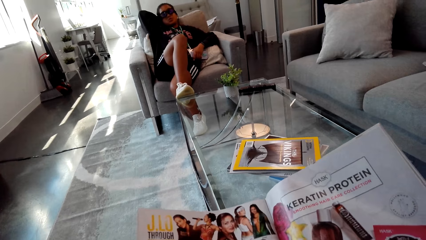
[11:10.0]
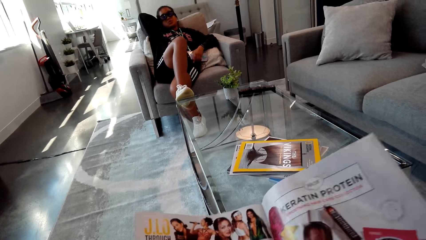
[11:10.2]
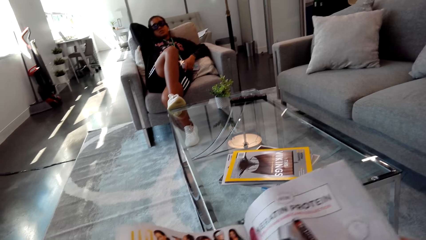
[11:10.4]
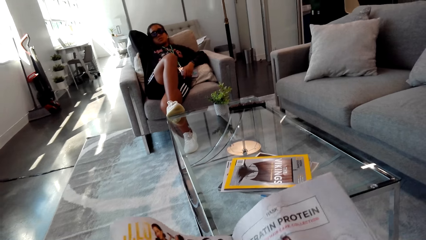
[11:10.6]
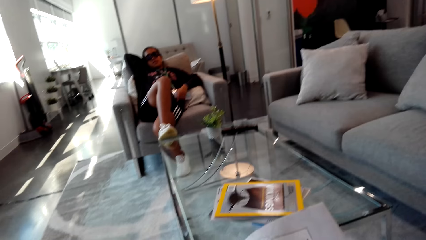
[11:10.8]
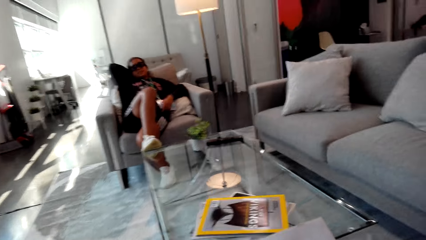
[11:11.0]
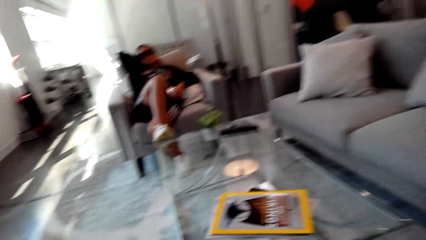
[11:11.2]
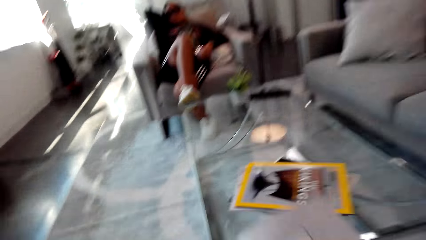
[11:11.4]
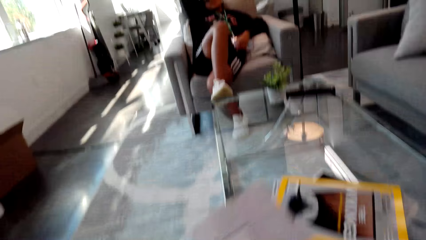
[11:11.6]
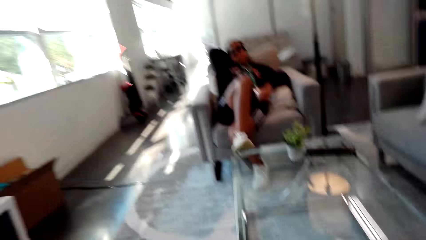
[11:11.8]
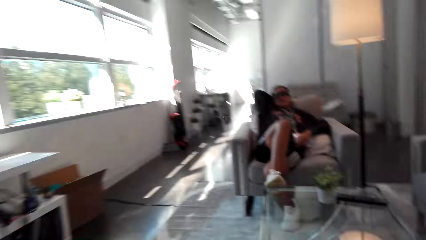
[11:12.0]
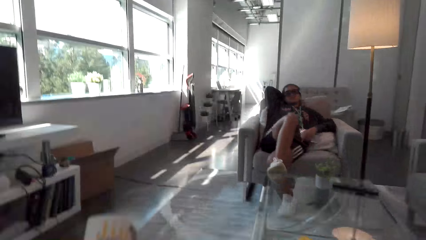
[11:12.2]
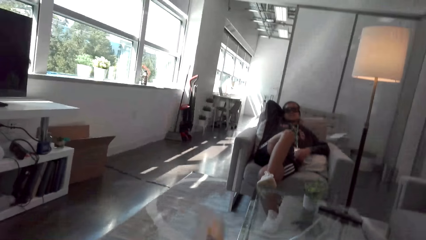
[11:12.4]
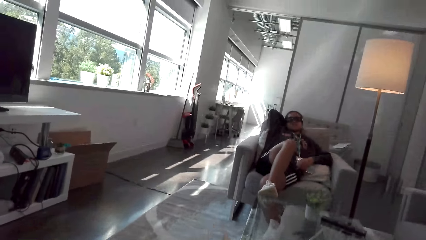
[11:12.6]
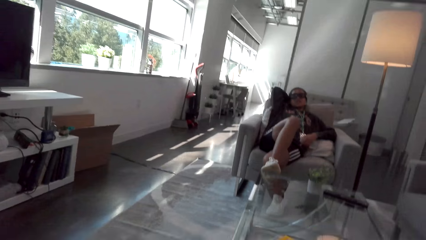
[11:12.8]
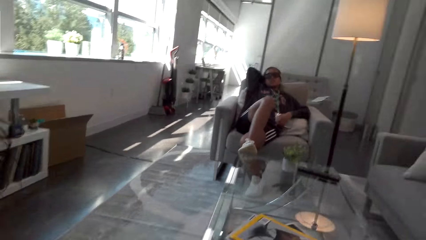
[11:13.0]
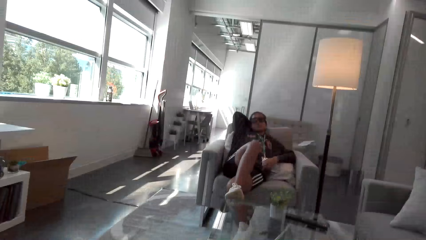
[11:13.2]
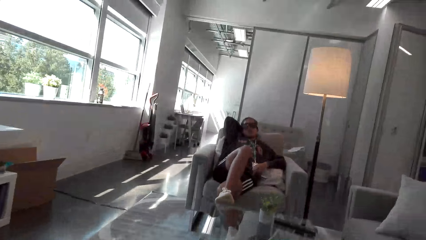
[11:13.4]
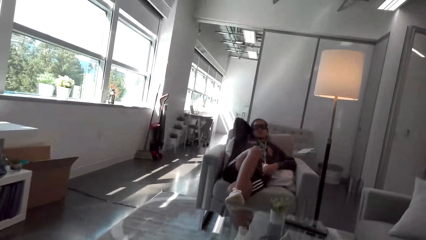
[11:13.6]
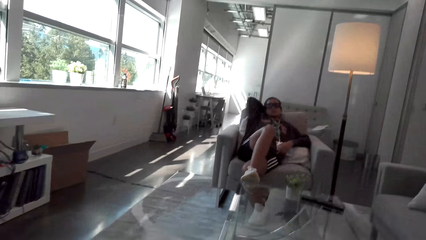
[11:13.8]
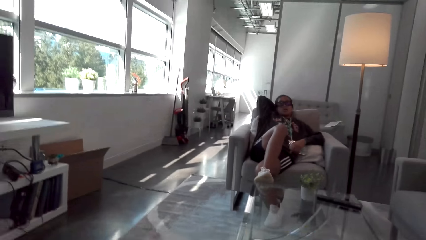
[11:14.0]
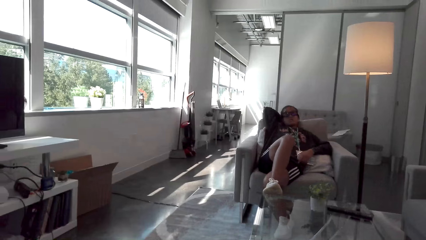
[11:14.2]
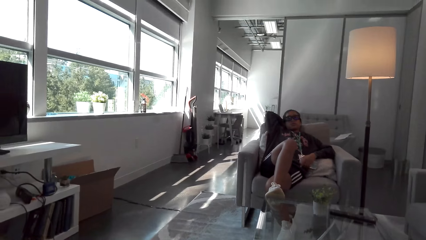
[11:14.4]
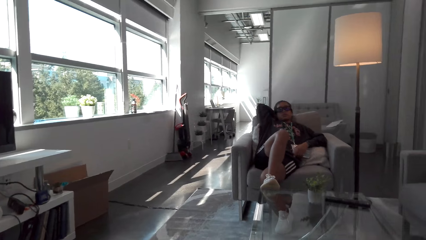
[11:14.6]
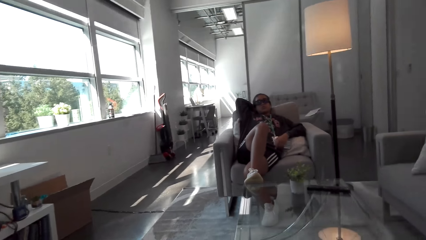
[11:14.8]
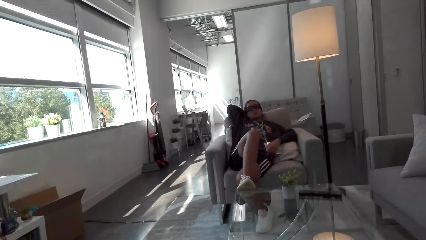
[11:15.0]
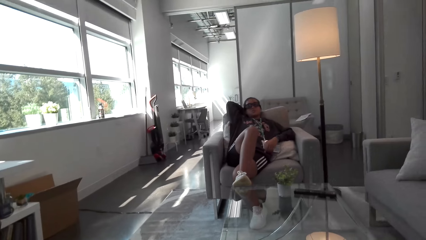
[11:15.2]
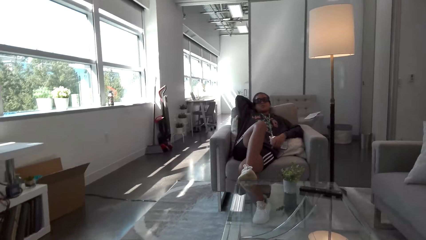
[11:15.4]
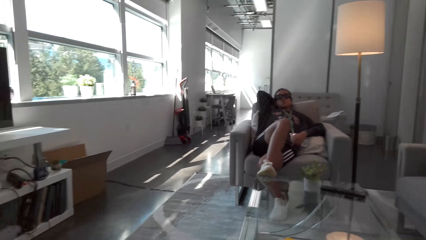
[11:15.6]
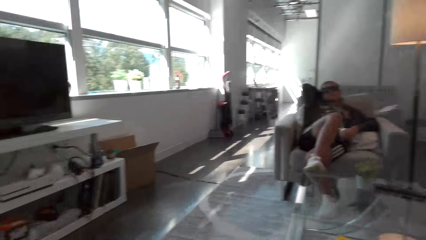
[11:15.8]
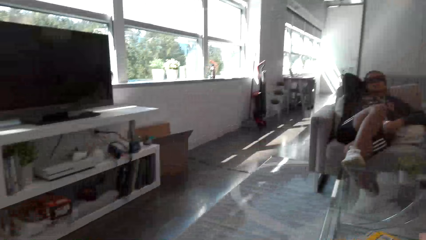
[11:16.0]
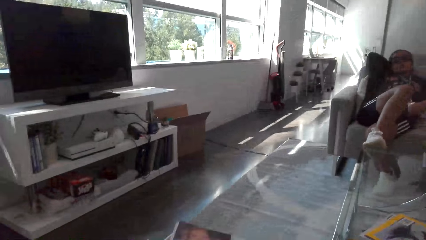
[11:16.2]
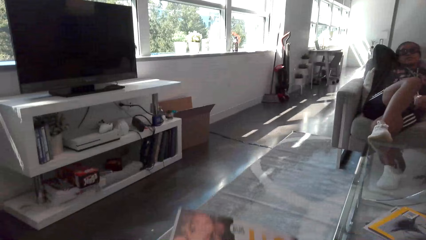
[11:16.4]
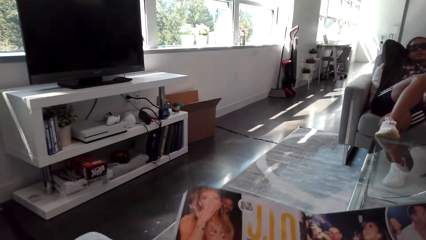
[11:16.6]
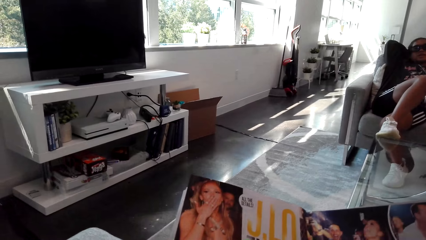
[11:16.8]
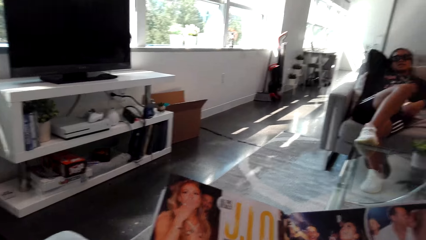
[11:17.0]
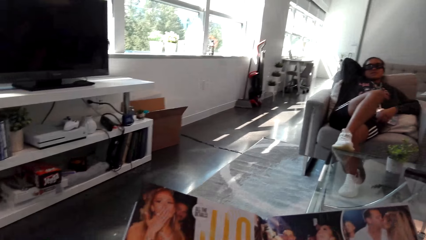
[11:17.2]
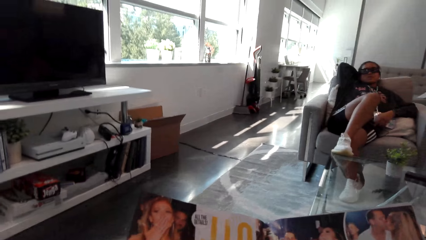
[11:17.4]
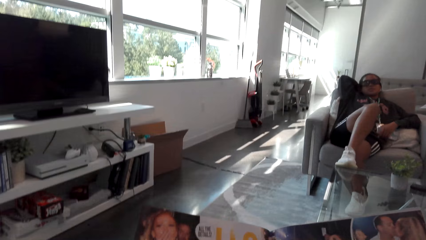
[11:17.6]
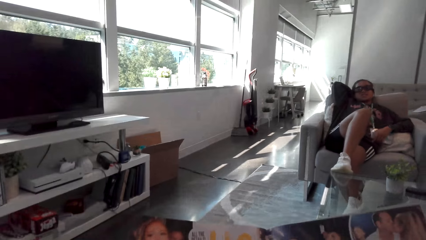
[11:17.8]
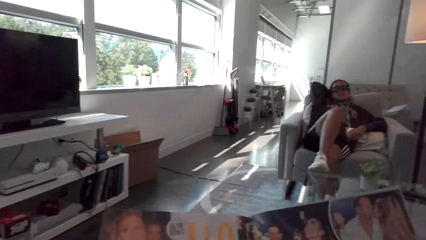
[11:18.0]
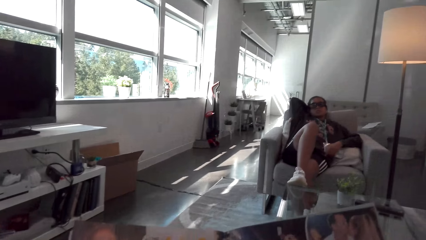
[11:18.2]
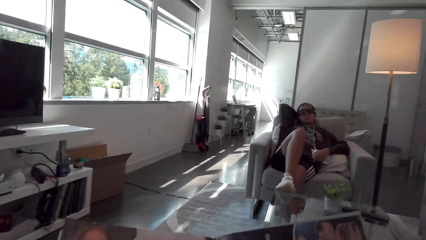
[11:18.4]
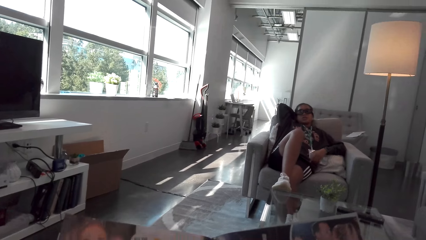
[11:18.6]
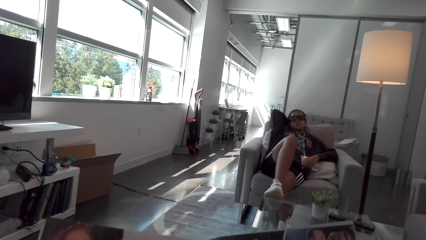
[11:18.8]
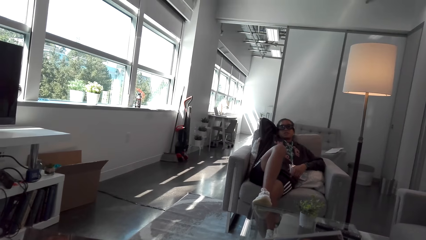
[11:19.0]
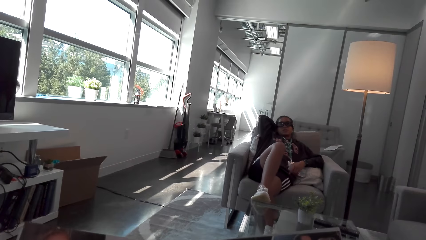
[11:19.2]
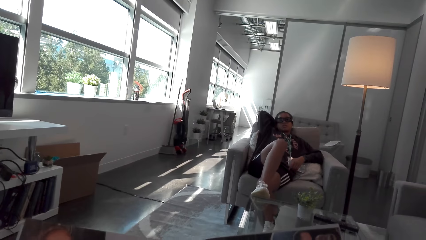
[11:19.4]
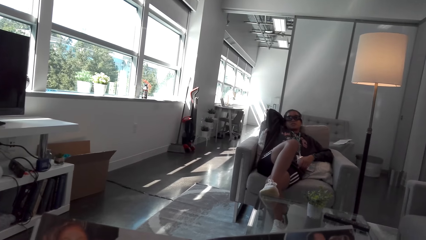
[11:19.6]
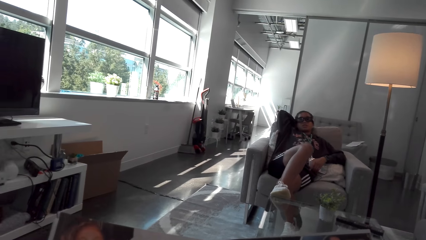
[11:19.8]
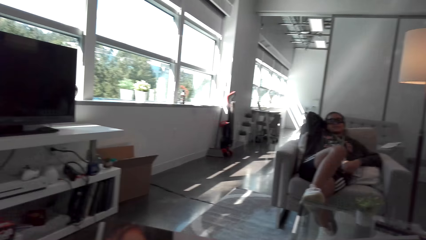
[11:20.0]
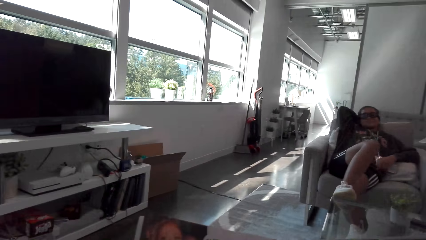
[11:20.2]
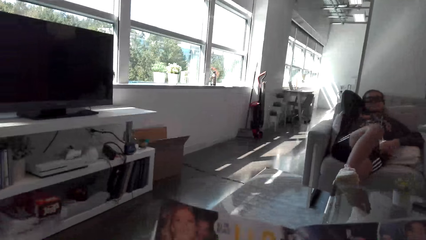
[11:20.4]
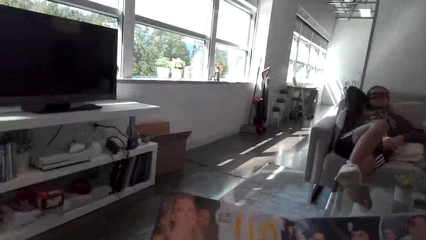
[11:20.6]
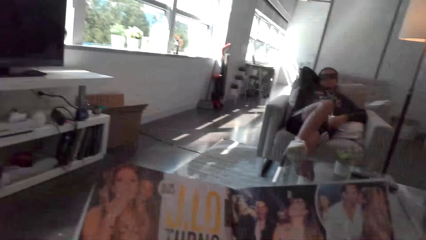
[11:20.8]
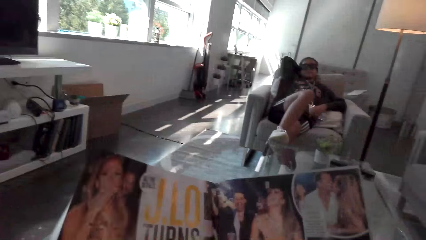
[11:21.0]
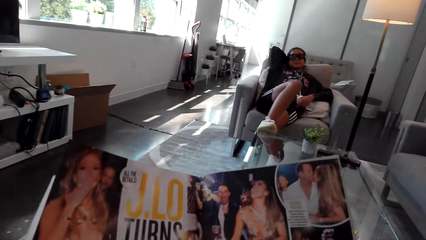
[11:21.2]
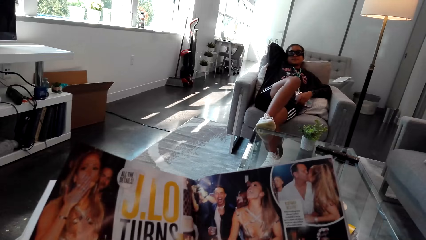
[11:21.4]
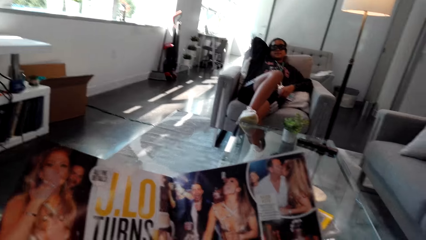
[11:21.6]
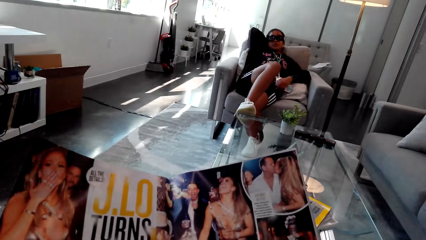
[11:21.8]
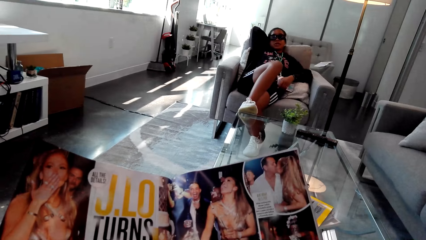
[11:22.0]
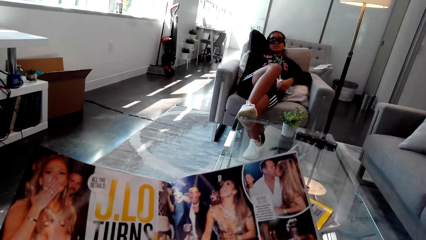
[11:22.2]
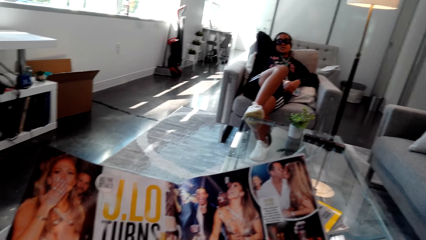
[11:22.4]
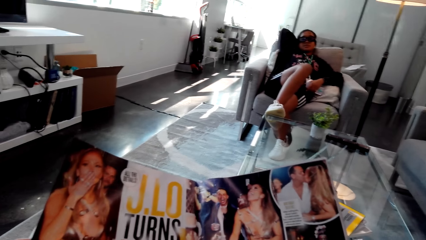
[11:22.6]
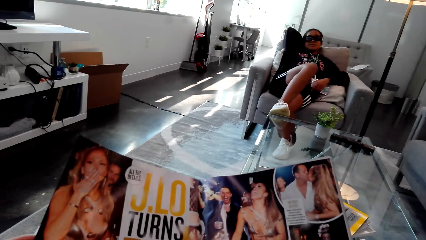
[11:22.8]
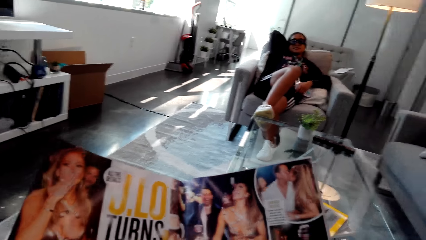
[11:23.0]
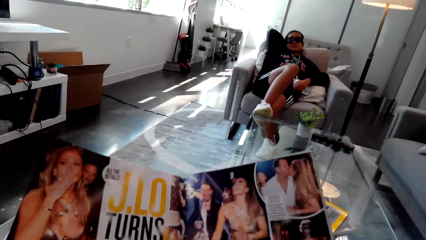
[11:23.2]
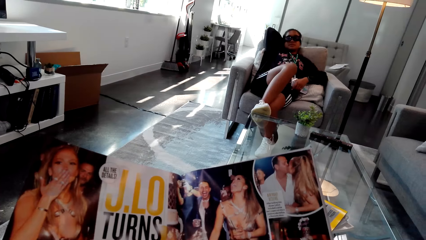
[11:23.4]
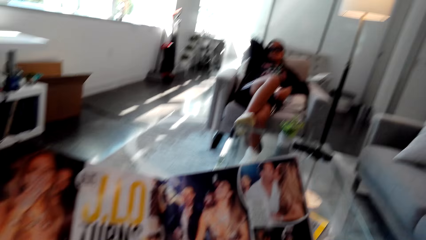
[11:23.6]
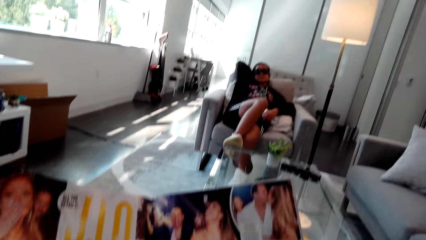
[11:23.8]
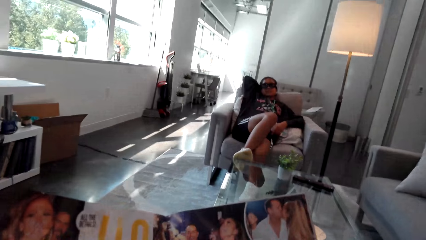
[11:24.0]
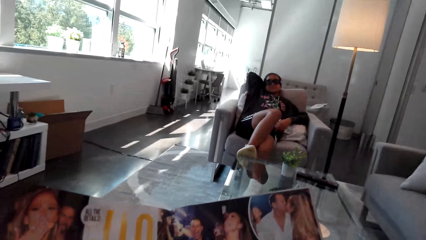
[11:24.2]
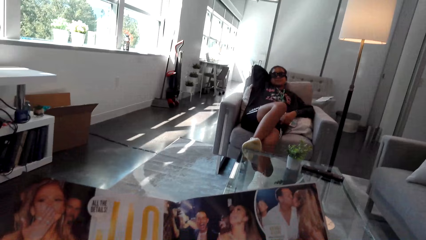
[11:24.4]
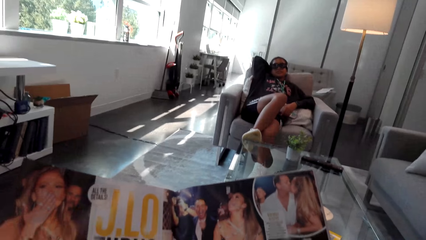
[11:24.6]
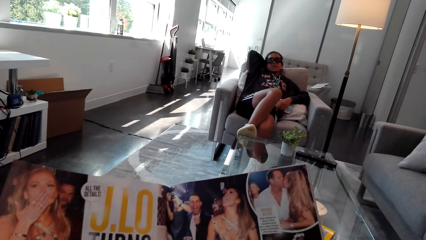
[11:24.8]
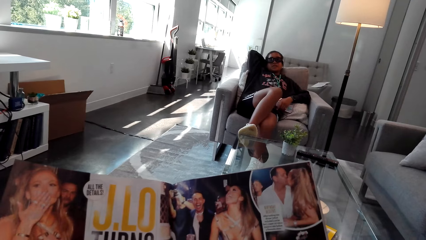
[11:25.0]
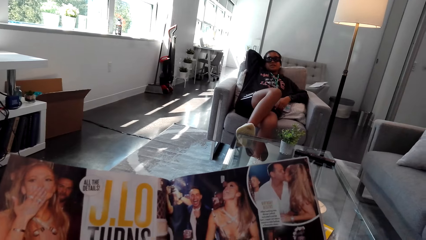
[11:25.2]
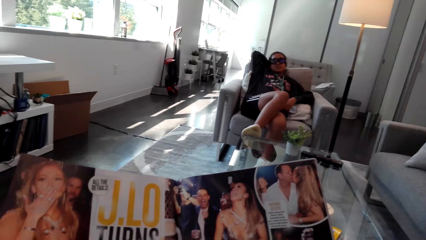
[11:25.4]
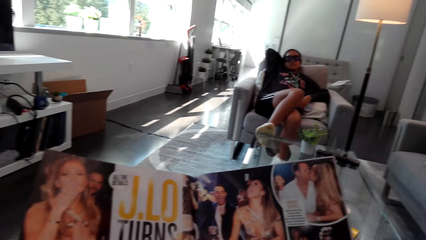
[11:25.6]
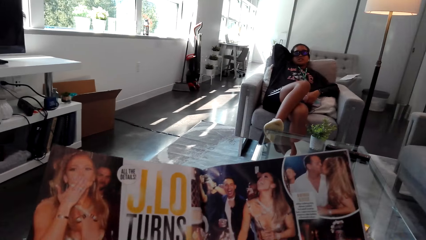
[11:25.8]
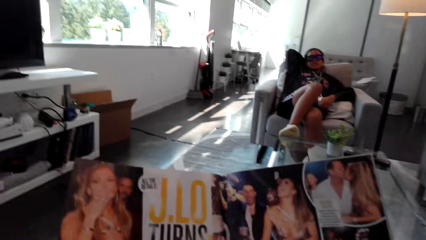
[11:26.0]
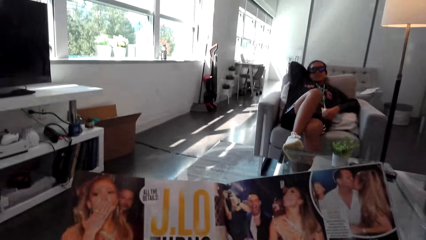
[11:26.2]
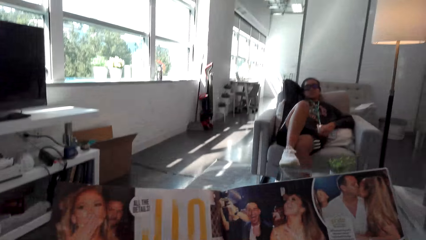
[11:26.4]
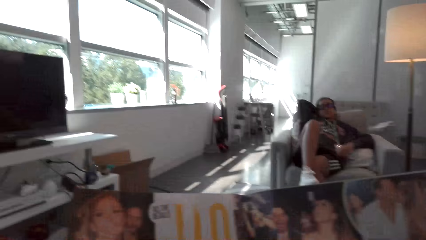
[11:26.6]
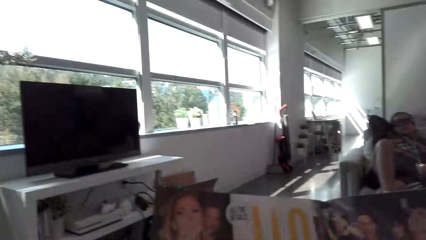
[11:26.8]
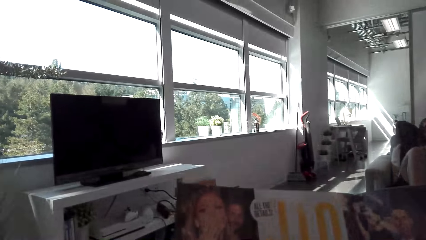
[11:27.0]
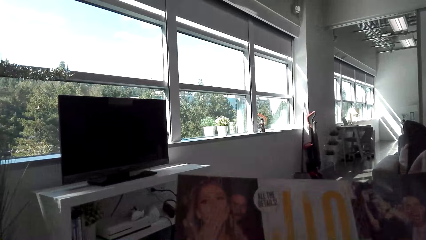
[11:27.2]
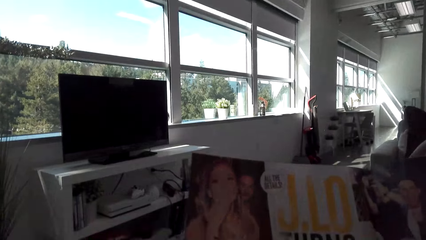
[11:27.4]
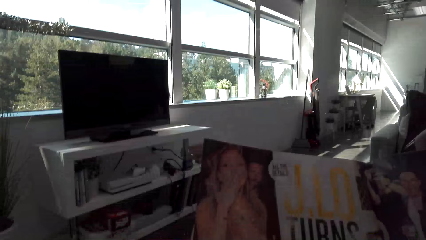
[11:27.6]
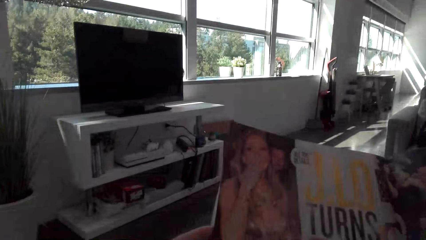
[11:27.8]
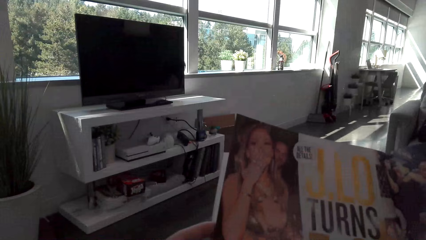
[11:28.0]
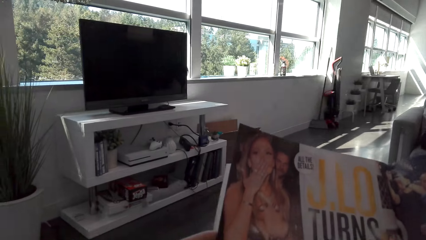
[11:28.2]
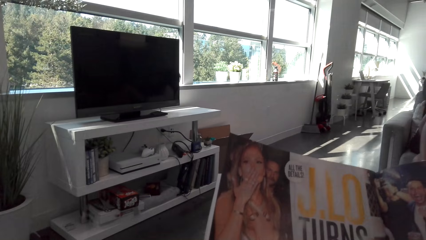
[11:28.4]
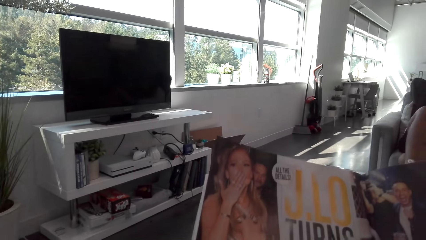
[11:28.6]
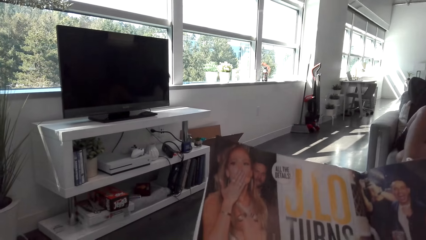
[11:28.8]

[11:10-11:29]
The camera wearer turns a book page. They look around. They read the book. A woman moves her legs.
